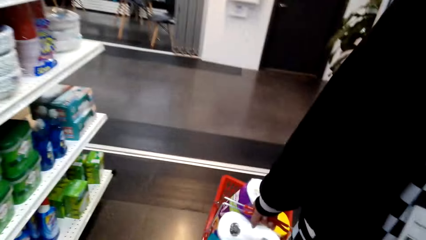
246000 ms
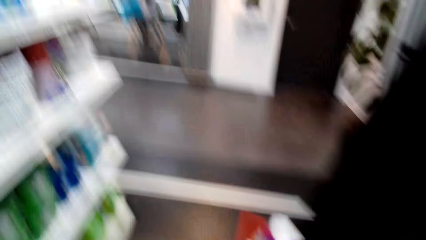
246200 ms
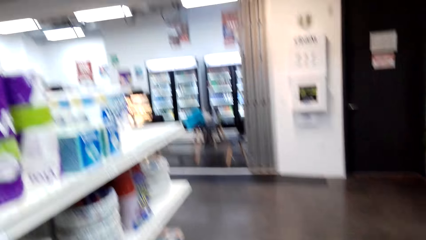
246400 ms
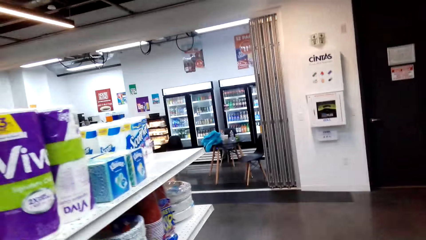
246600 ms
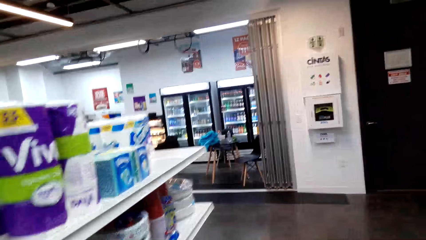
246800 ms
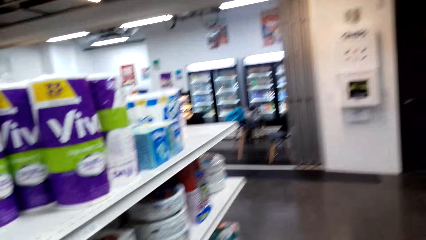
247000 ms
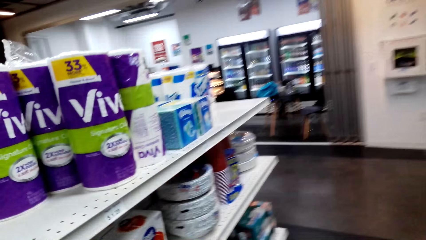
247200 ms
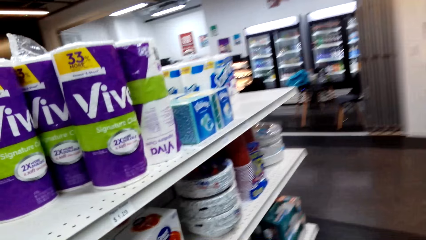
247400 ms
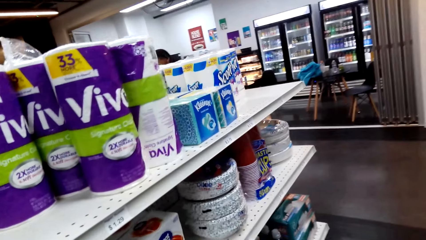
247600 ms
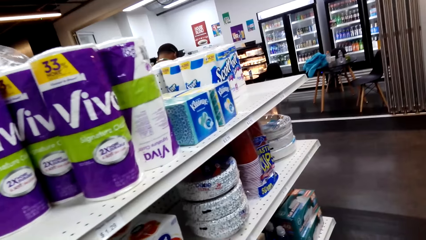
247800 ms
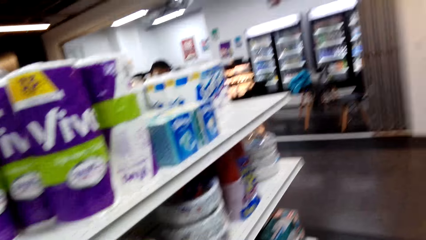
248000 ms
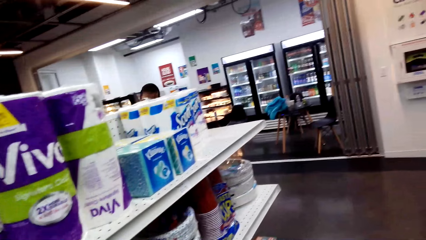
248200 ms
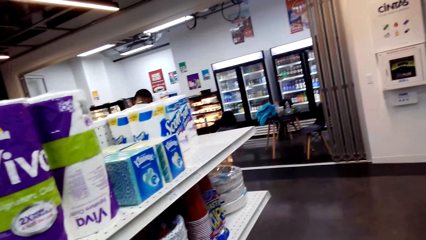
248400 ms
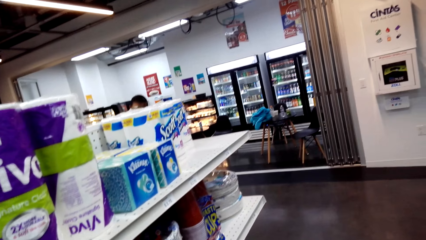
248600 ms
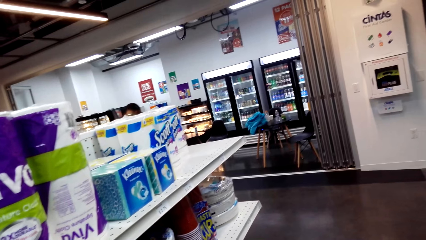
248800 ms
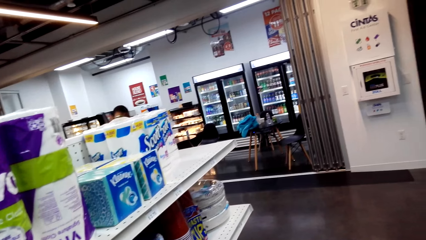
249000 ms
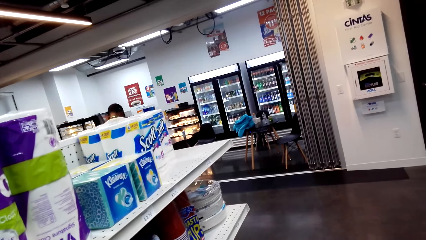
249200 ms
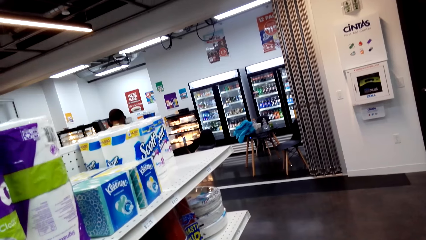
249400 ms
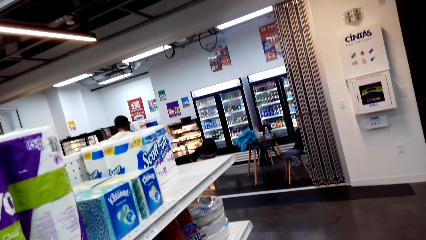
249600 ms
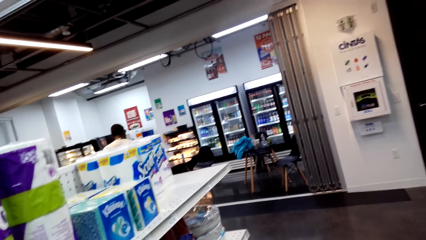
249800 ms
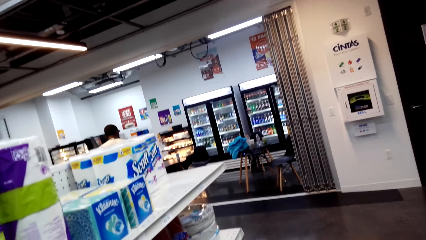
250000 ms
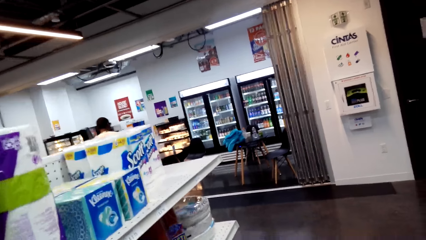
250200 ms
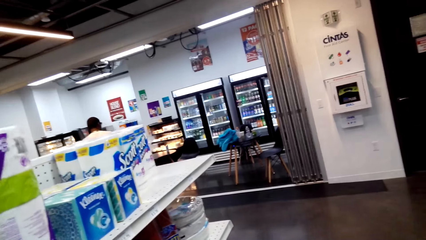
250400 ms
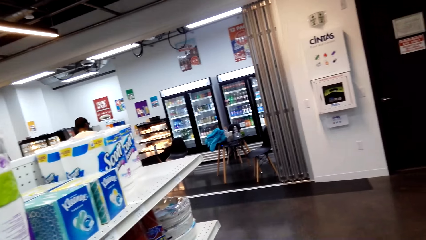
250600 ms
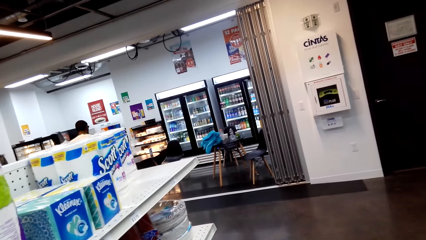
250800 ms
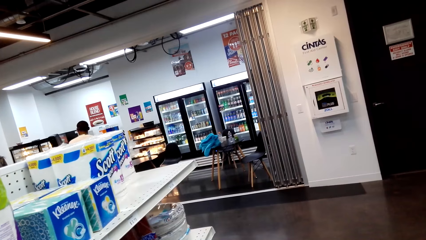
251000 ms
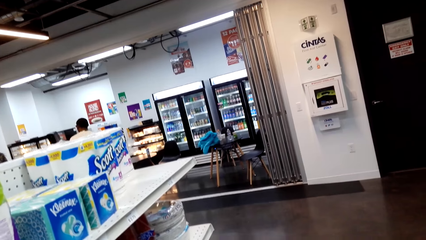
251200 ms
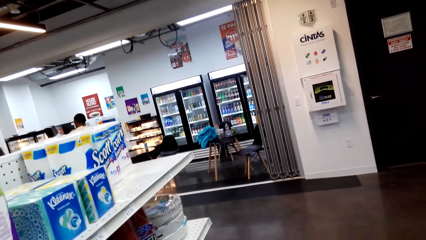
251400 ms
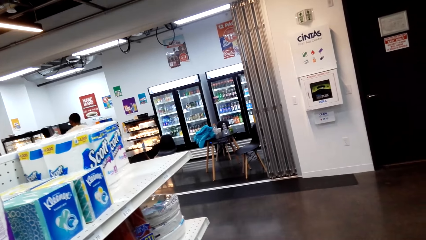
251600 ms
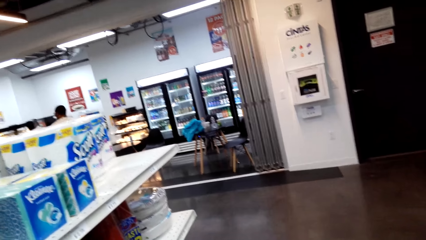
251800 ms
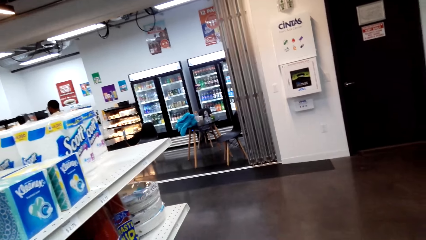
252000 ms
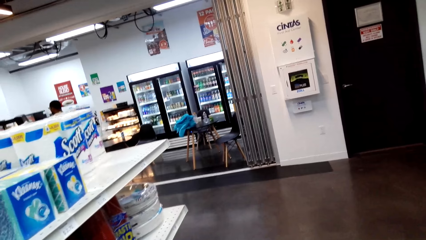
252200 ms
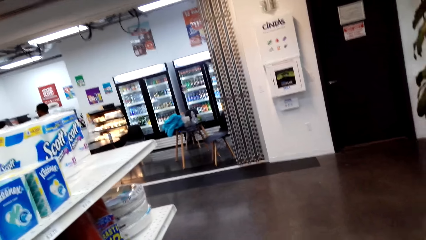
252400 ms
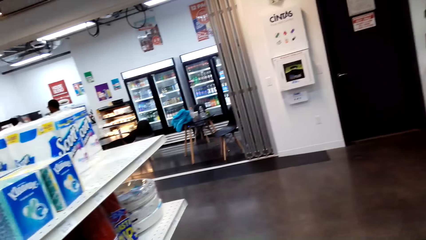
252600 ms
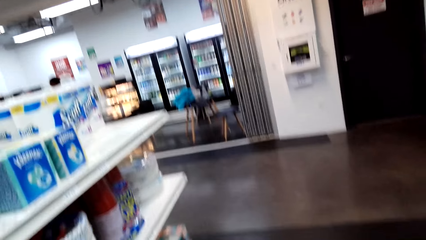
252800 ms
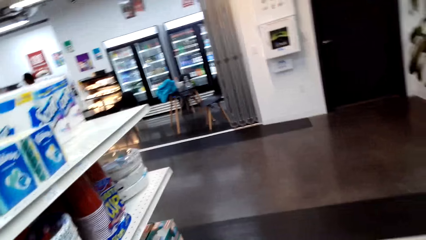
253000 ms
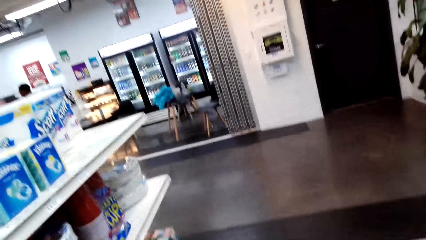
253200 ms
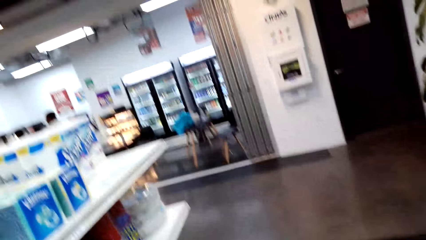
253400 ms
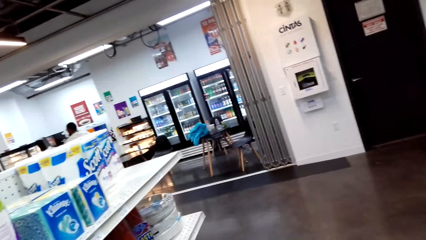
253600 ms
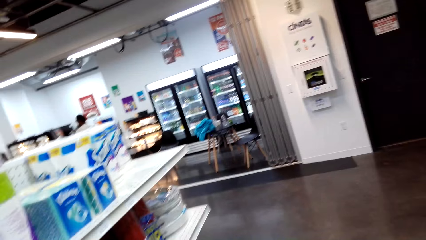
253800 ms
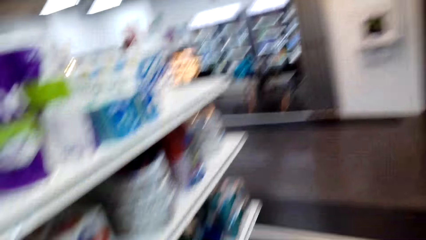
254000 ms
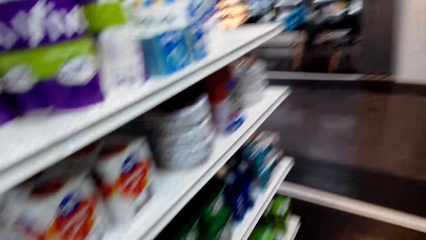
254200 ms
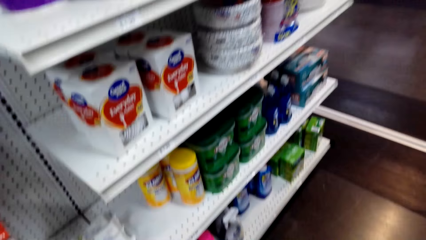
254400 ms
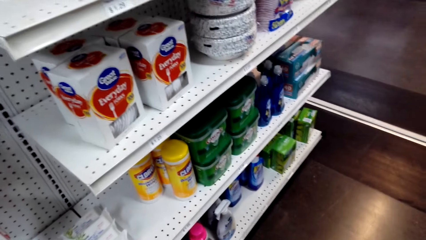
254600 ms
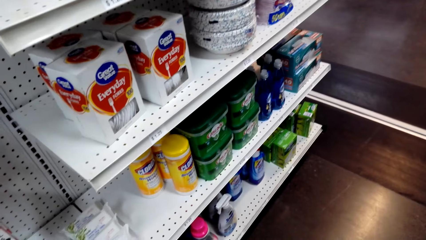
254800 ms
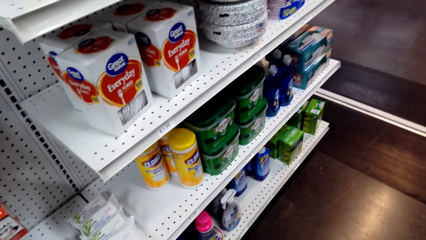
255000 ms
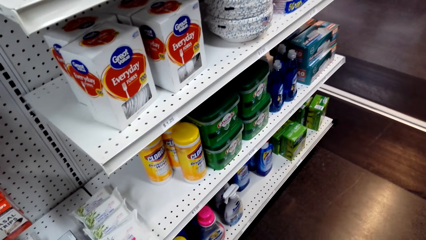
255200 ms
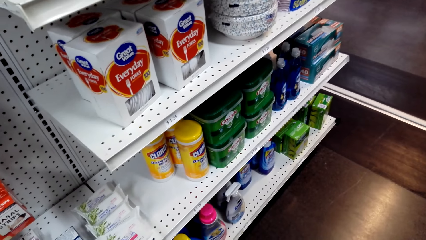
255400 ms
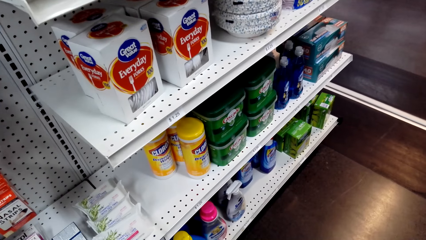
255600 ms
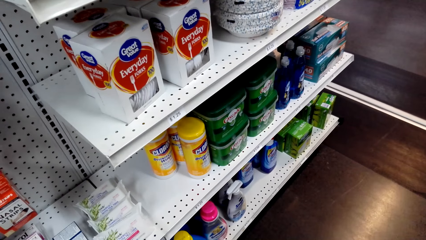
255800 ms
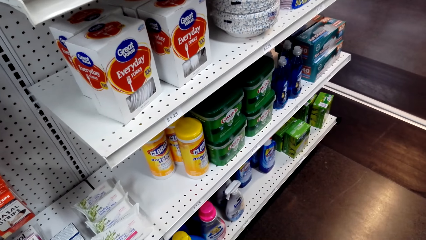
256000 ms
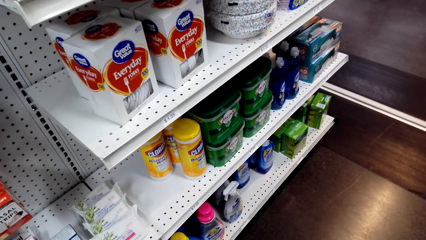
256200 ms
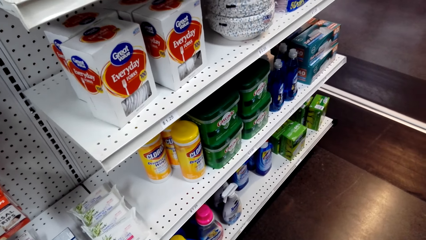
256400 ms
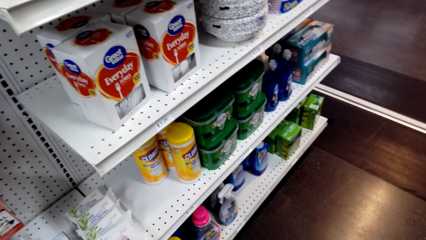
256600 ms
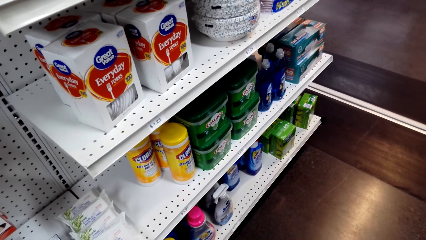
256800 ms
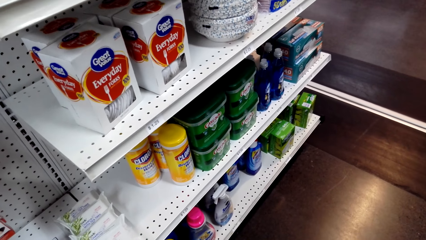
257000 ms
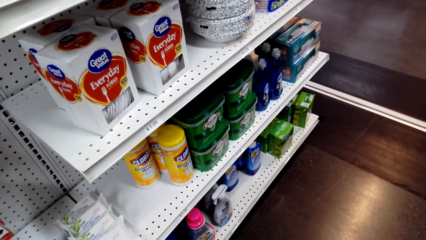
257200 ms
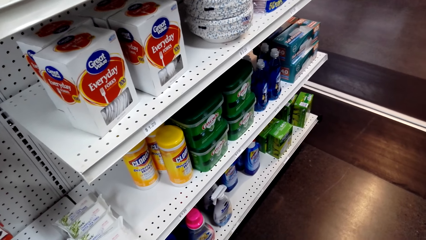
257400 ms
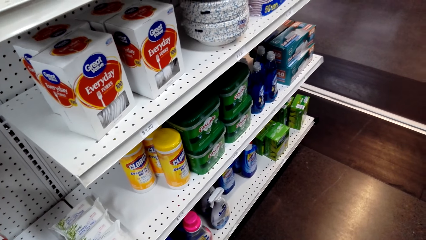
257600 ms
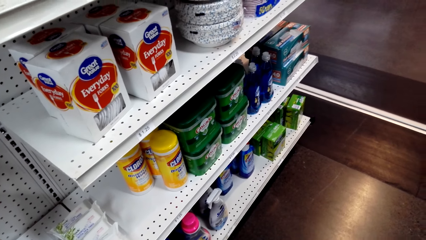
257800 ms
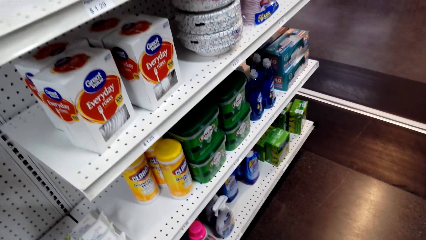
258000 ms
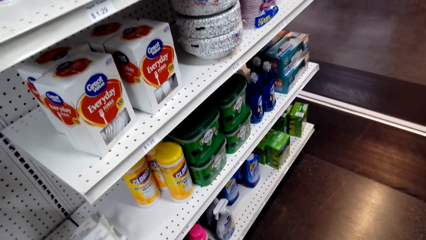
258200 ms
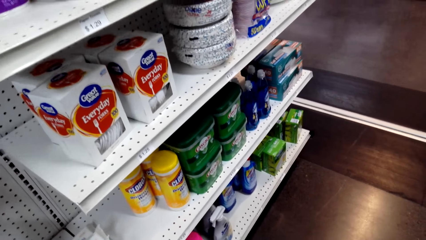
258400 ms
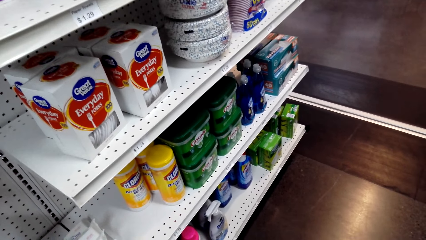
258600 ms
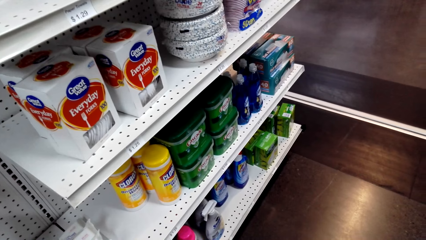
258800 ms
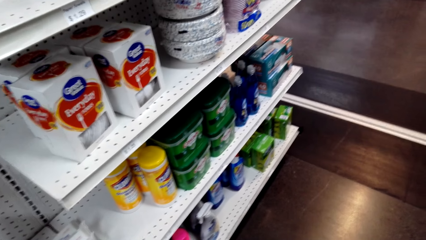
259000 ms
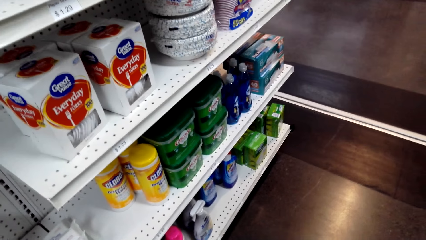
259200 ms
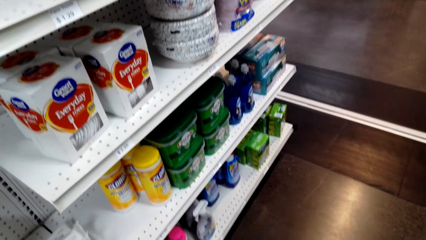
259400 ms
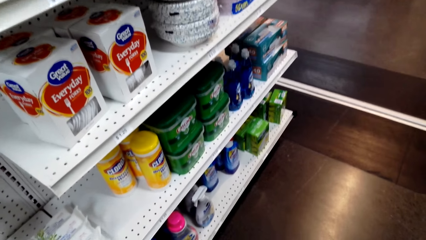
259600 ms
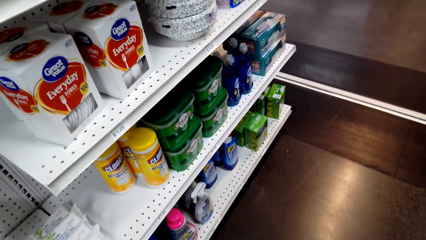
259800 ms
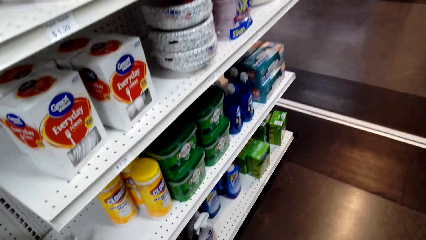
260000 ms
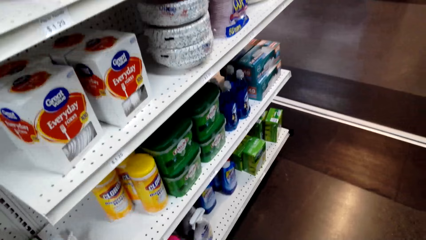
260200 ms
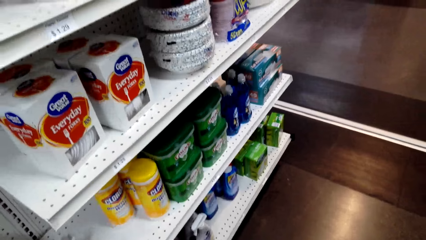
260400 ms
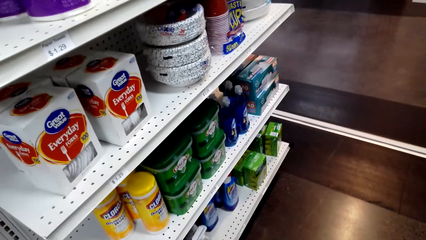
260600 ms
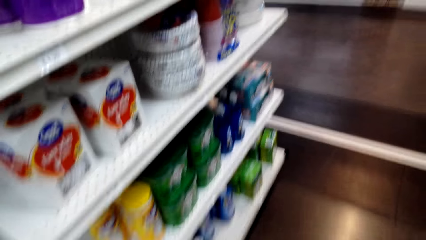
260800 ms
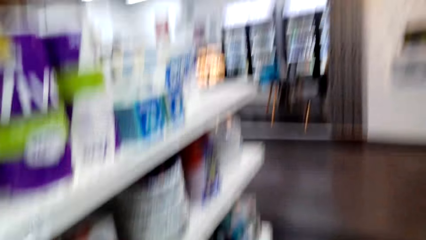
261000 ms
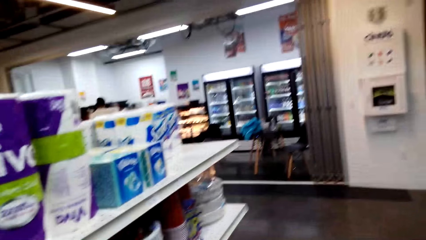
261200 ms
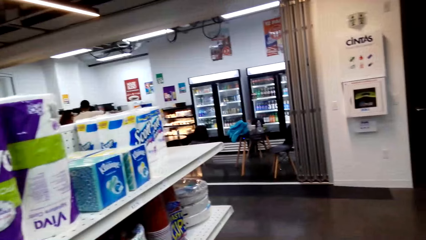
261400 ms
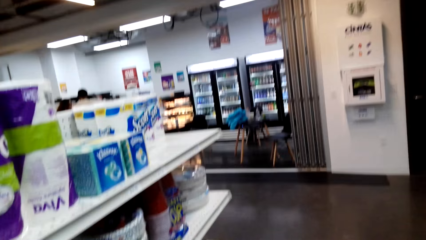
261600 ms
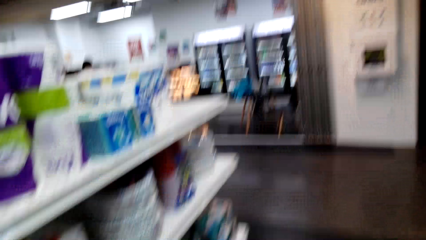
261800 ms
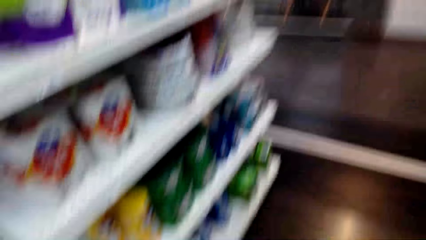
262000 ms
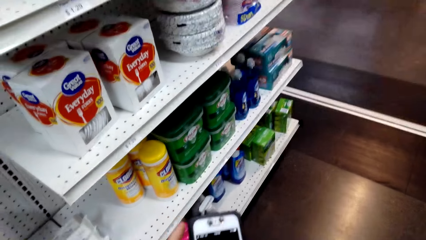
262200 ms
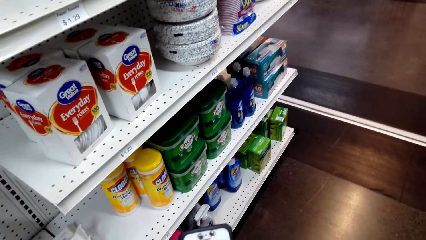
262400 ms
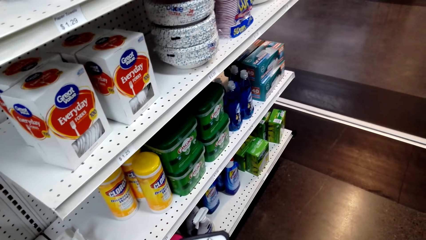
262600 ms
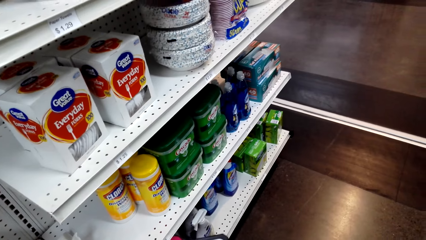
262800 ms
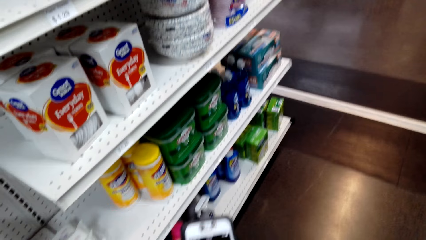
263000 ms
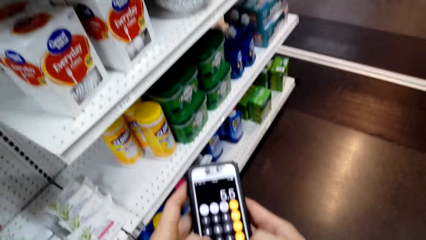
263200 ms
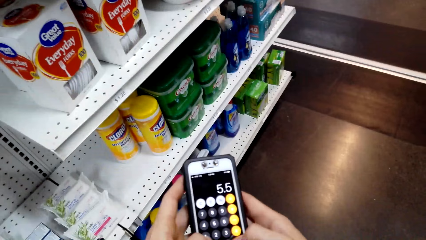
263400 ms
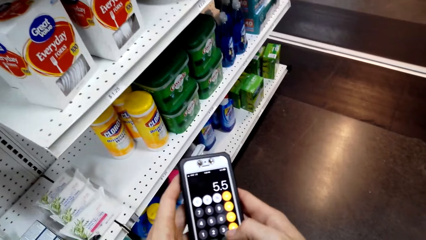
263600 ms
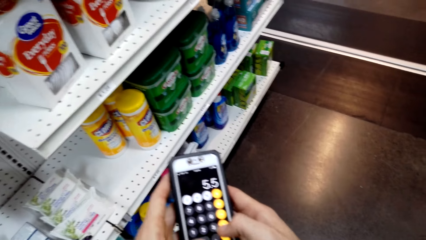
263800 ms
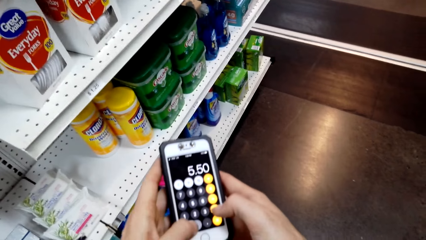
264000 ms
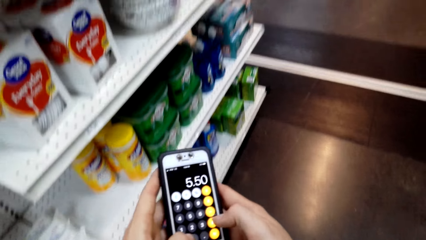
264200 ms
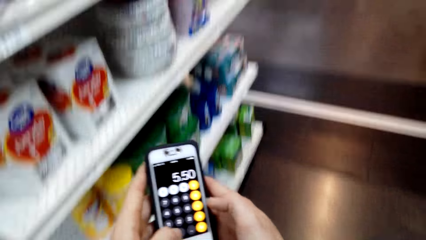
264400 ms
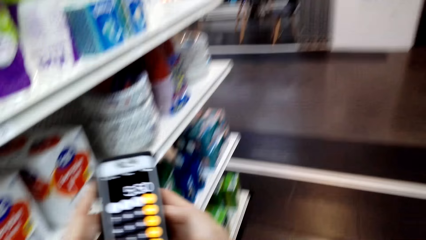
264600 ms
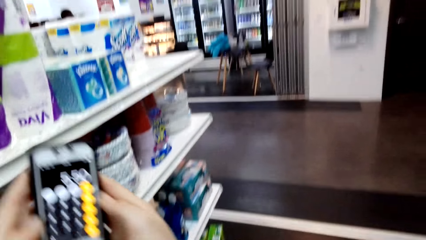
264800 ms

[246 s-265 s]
The camera wearer moves his body. He operates his phone. He holds his phone with both hands and types on his phone.
